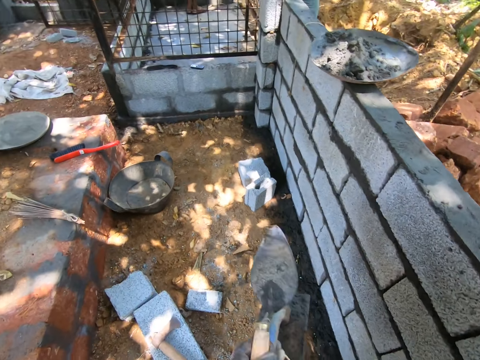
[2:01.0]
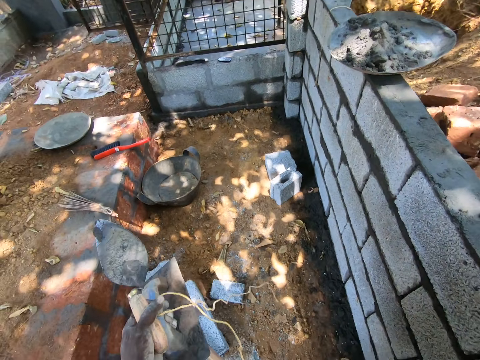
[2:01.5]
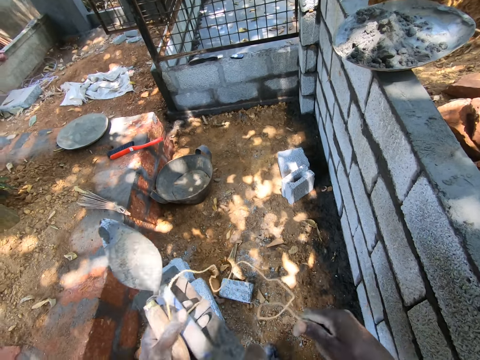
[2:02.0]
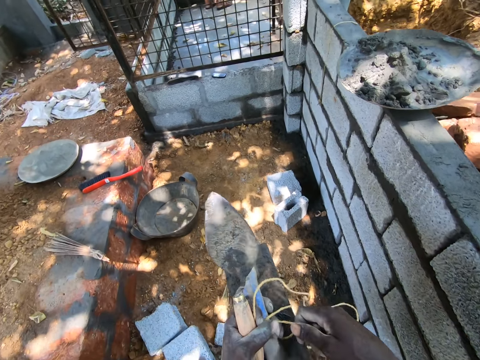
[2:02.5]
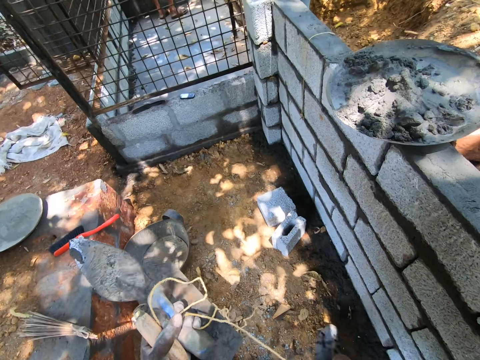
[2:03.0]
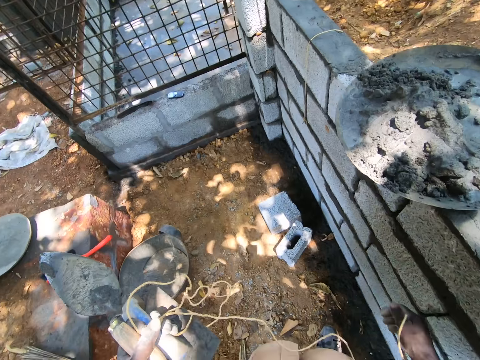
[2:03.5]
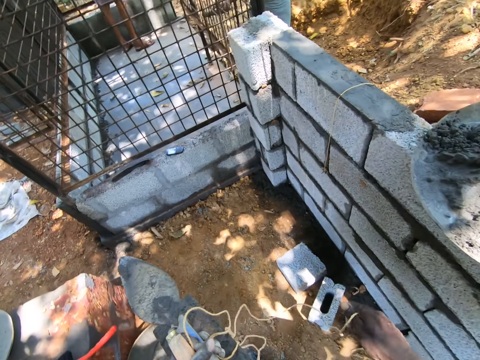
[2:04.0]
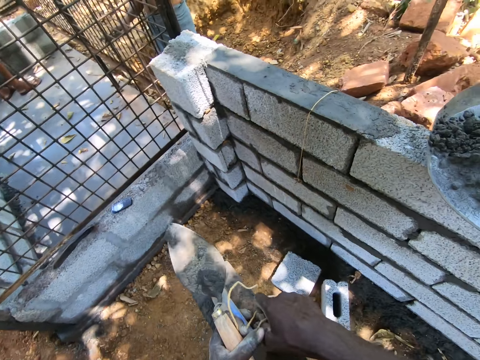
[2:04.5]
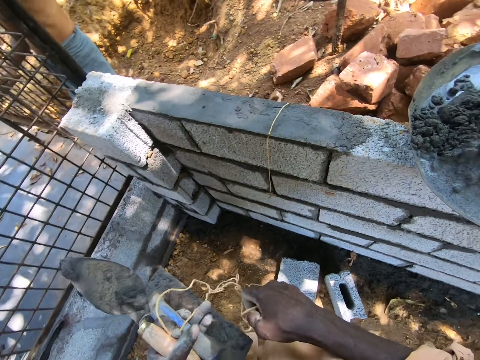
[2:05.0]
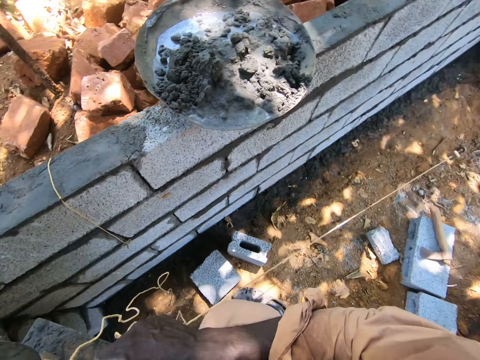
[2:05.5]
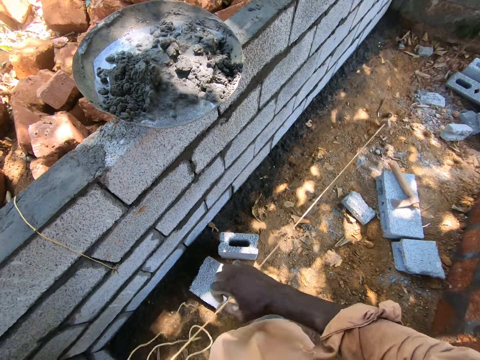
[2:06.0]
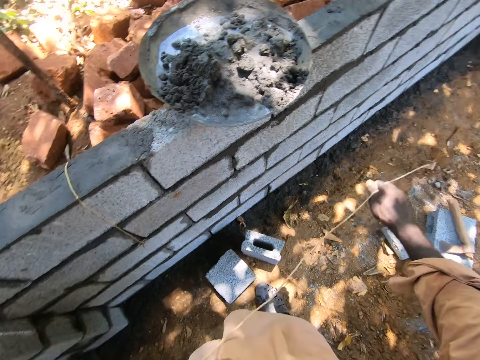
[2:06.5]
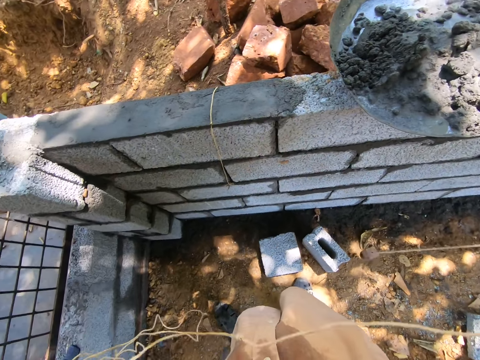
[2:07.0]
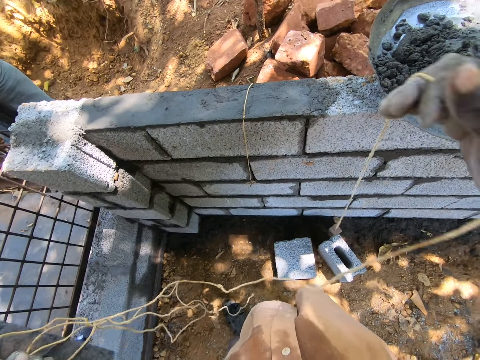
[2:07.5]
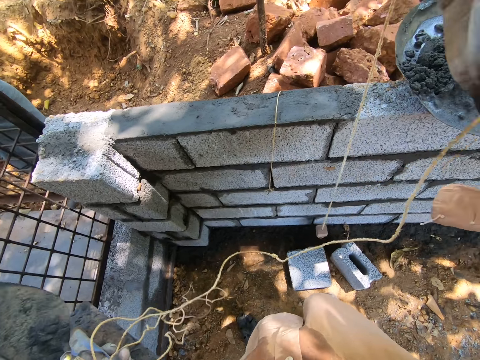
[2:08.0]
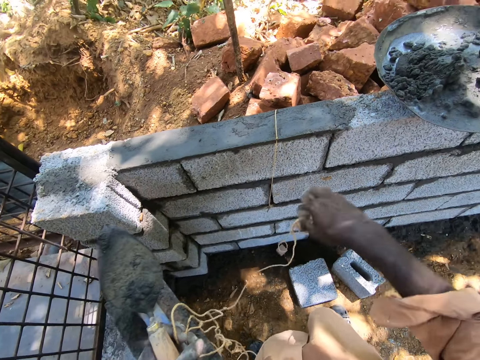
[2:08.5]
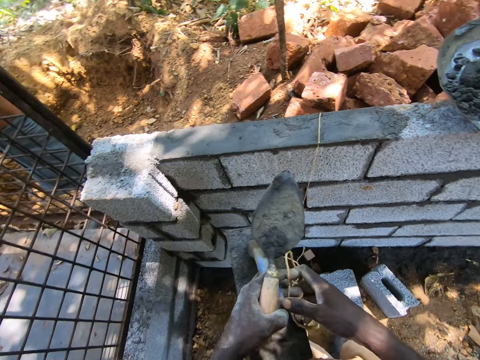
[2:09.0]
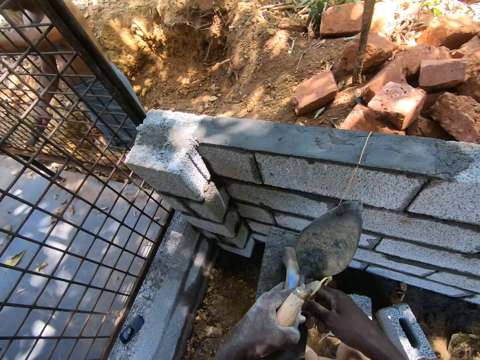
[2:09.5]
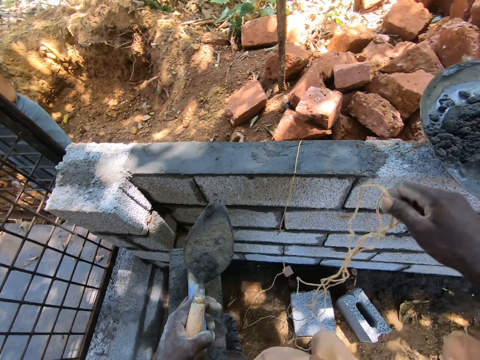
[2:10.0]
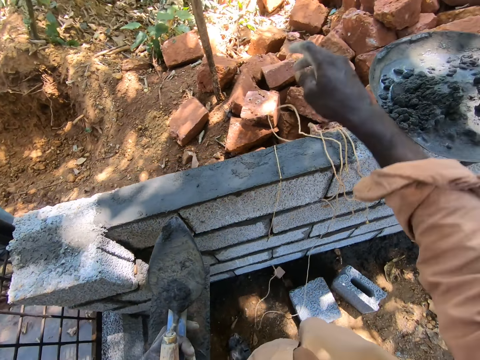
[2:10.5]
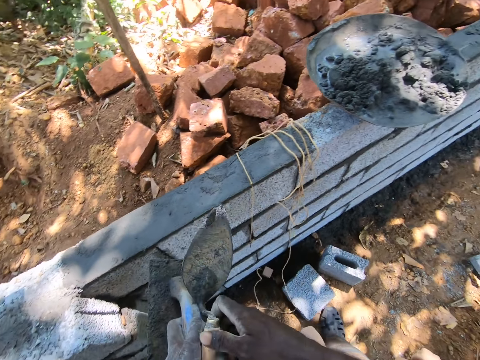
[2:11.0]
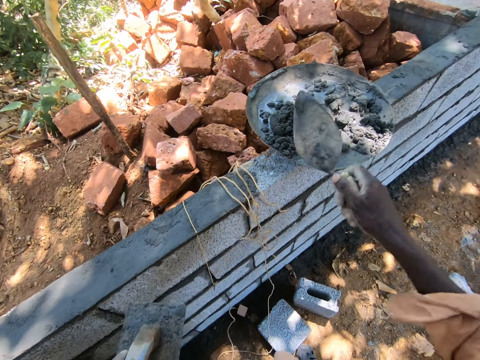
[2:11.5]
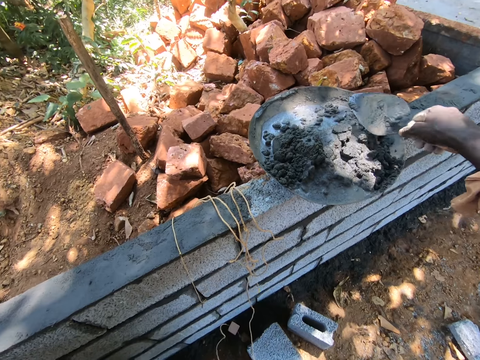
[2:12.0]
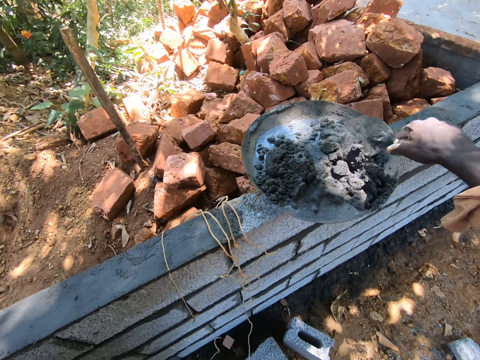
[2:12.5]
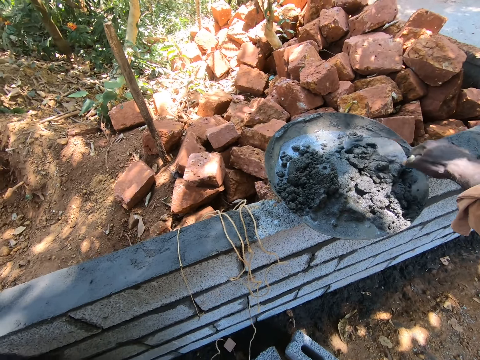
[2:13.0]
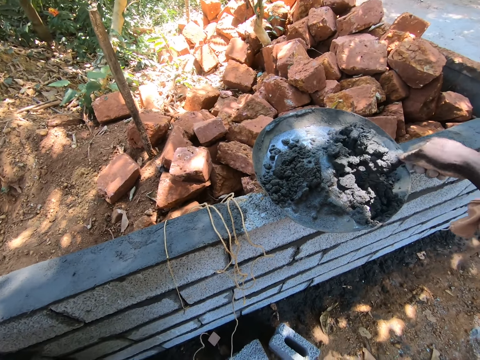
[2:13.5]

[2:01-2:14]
The camera wearer stretches the bricklaying string on the hand. They put the string down on the bricks. They mix the concrete inside the head pan with a trowel.

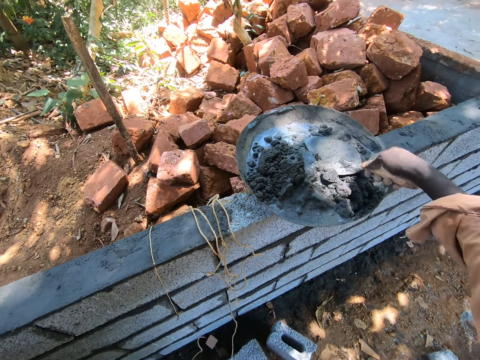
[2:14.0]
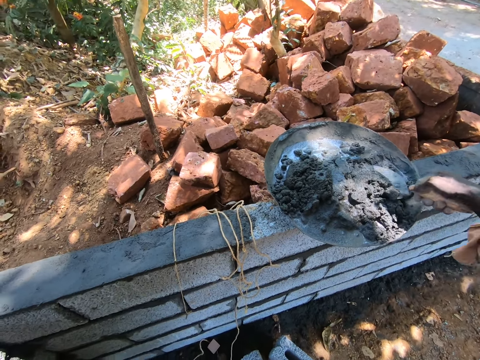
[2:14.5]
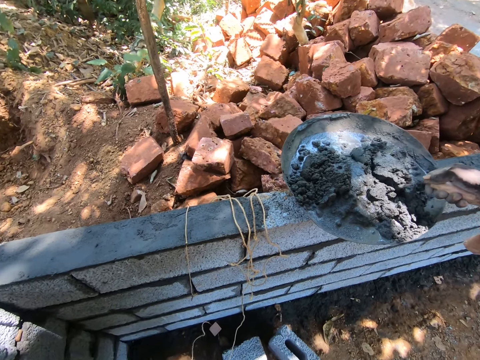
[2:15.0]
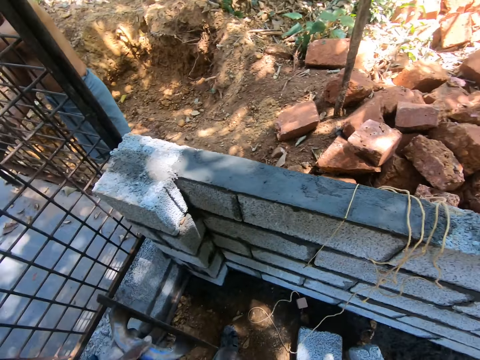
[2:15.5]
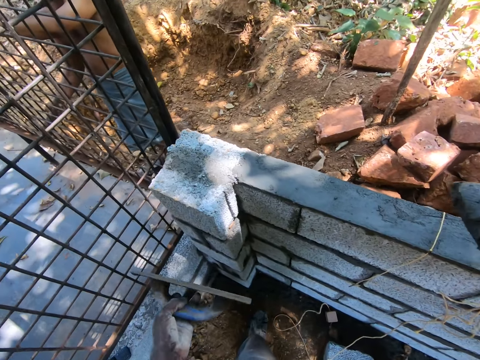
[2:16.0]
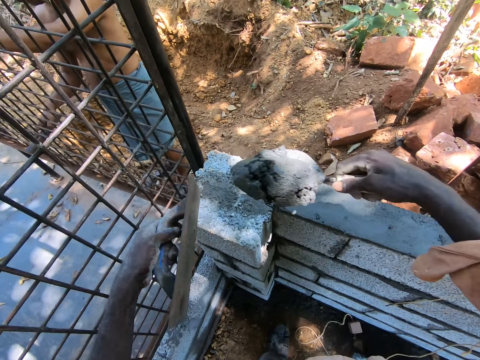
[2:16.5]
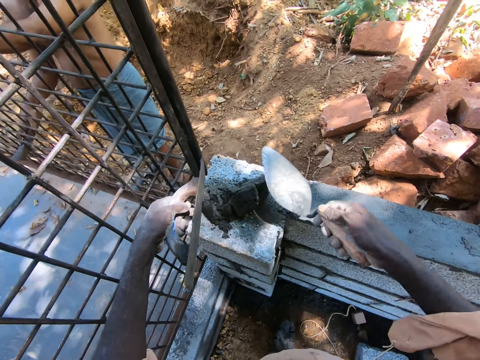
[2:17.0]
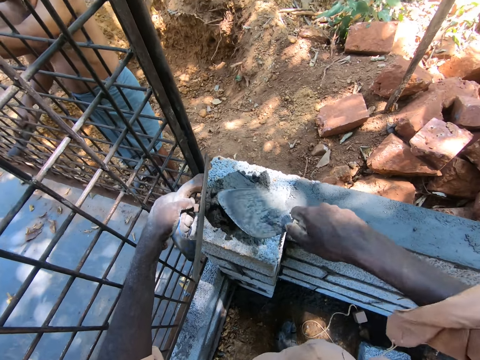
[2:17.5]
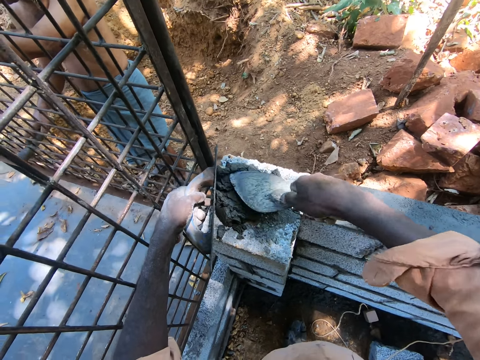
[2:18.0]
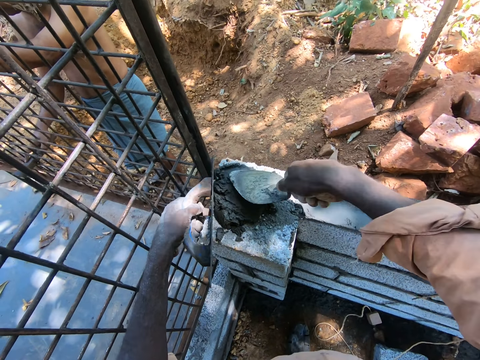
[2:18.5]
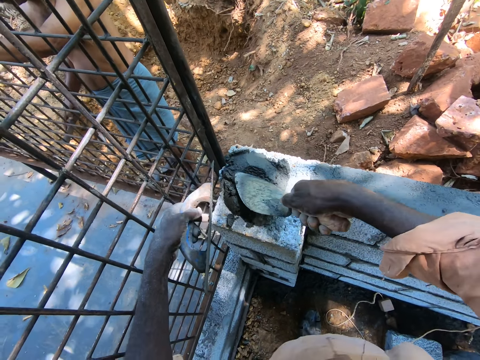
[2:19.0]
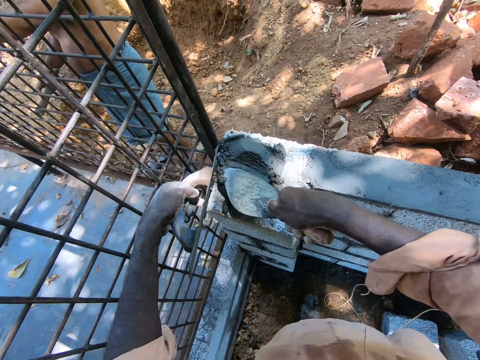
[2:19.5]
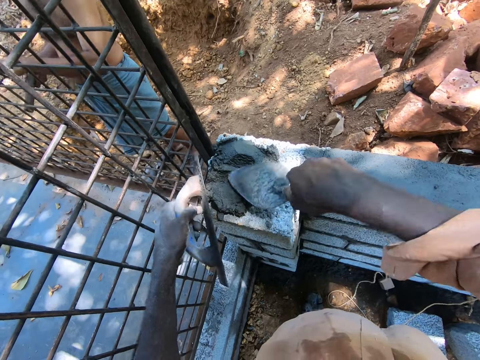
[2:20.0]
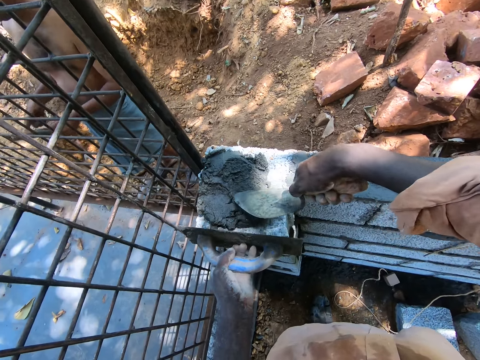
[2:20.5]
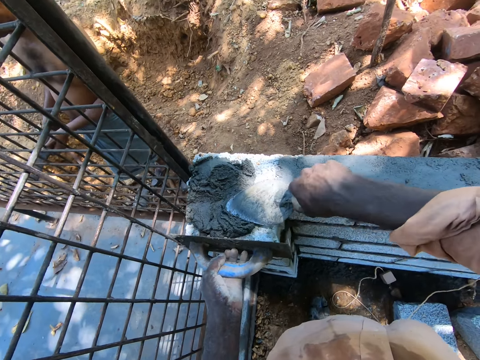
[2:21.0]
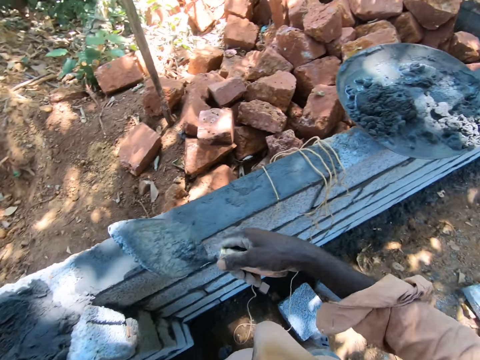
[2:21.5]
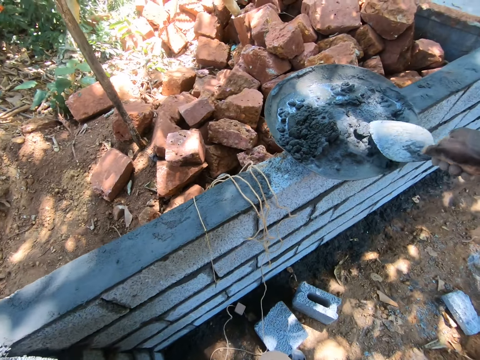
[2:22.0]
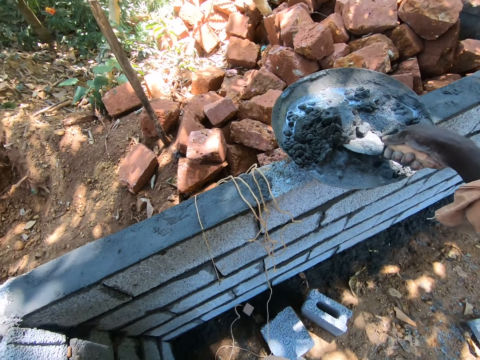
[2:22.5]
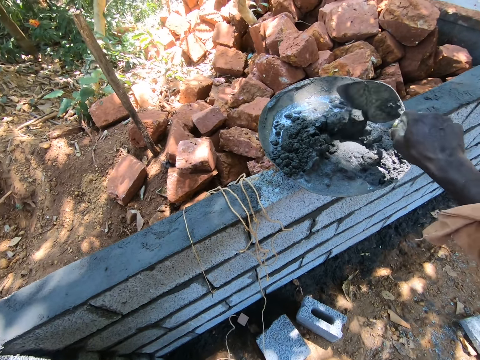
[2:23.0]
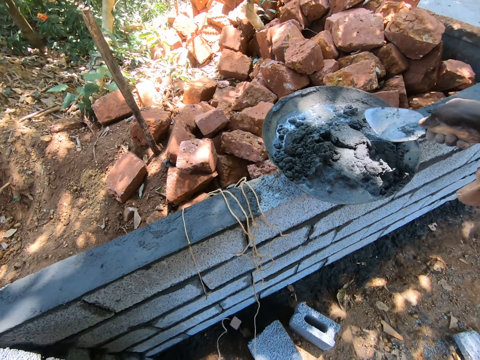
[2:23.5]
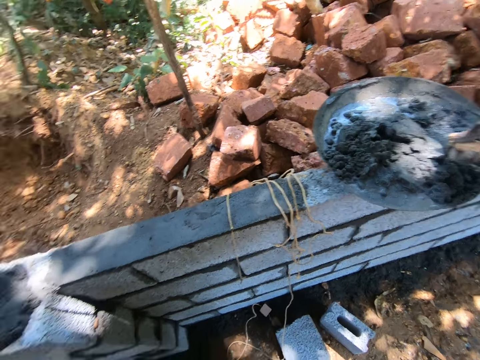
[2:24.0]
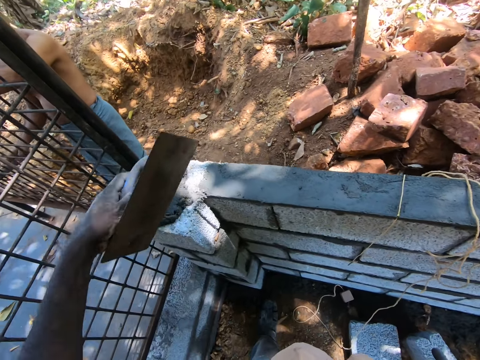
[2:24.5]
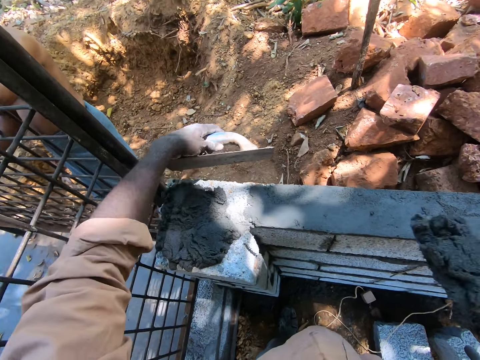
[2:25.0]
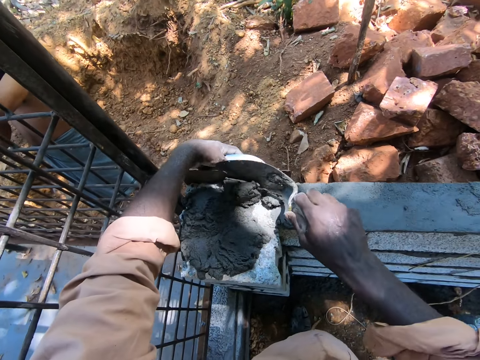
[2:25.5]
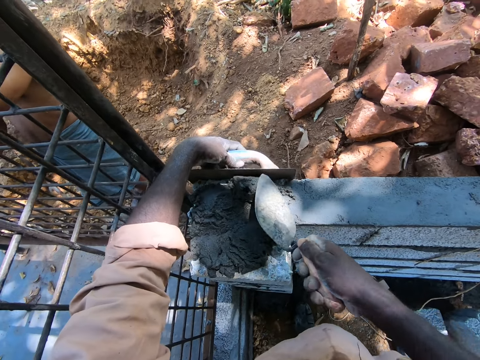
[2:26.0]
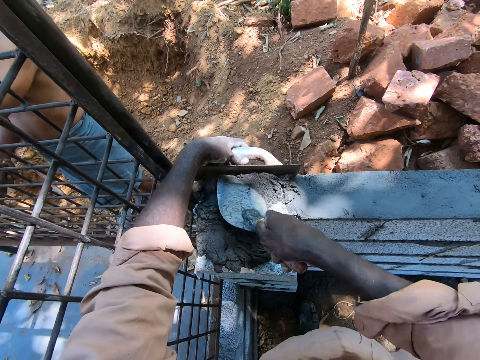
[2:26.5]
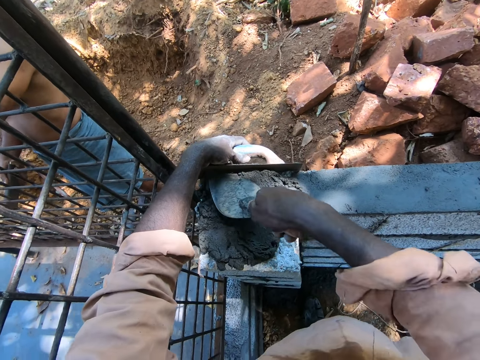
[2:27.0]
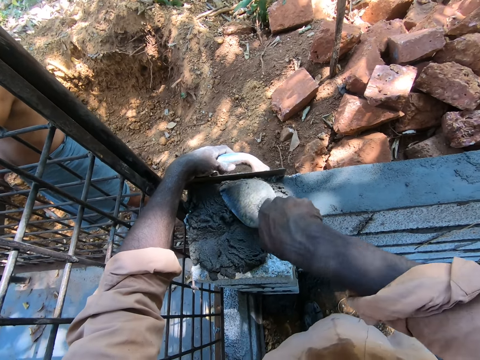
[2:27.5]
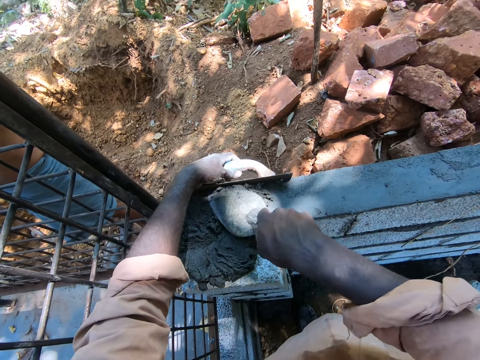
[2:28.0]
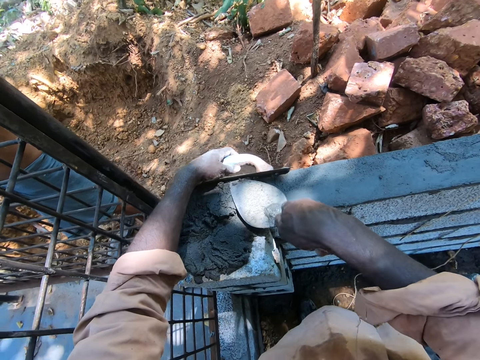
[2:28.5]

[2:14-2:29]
The camera wearer scoops concrete from the concrete basin mixer with a trowel. They put the concrete on the brick. They spread the concrete with the trowel on the bricks. They mix the concrete inside the head pan with the trowel. They scoop the concrete from the concrete basin mixer with the trowel. They spread the concrete with the trowel on the bricks. They put the concrete on the brick. They spread the concrete with the trowel on the bricks.
